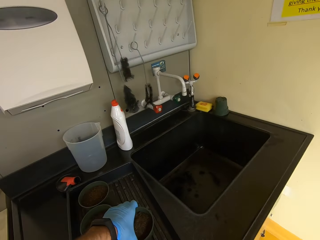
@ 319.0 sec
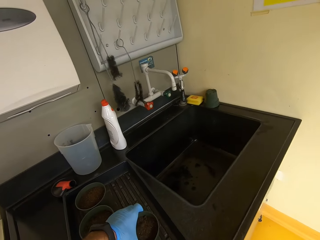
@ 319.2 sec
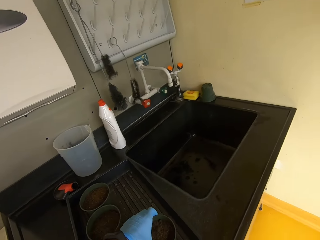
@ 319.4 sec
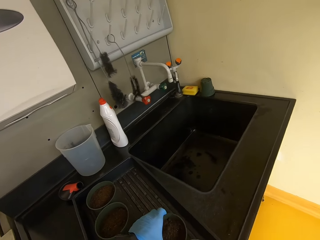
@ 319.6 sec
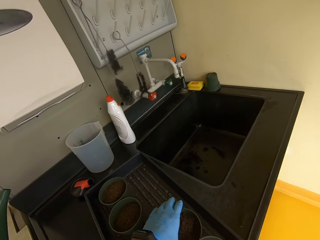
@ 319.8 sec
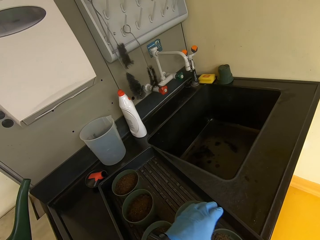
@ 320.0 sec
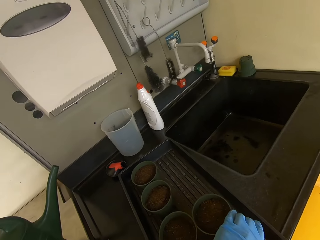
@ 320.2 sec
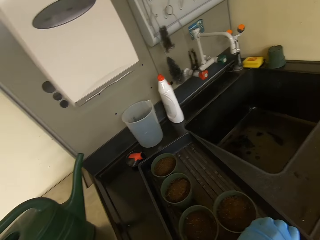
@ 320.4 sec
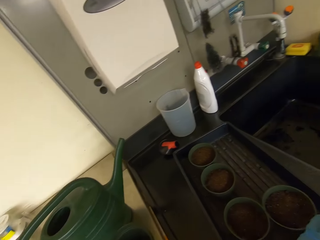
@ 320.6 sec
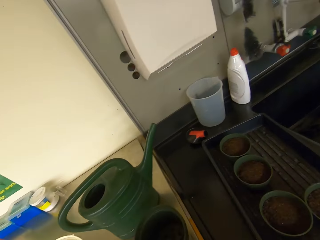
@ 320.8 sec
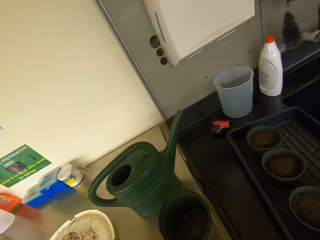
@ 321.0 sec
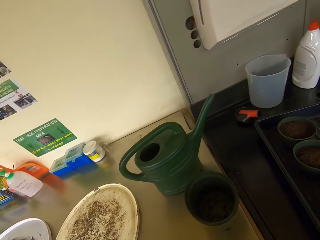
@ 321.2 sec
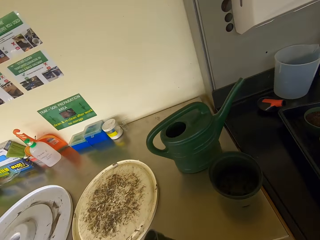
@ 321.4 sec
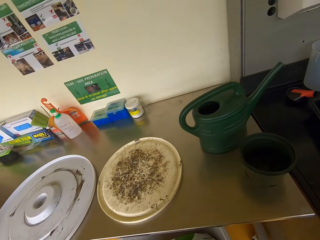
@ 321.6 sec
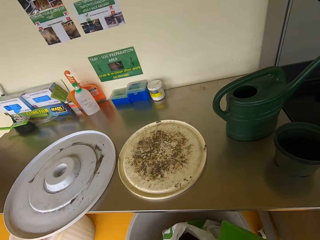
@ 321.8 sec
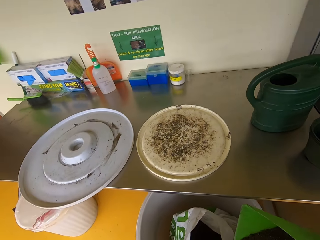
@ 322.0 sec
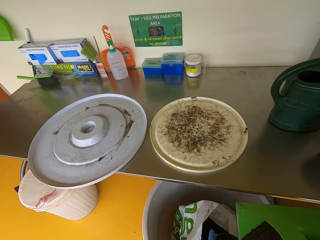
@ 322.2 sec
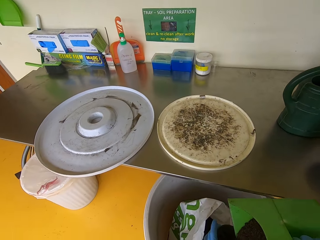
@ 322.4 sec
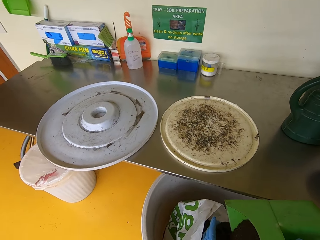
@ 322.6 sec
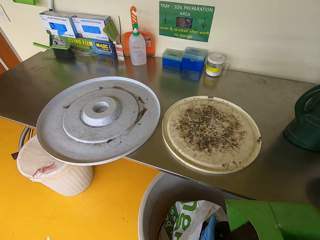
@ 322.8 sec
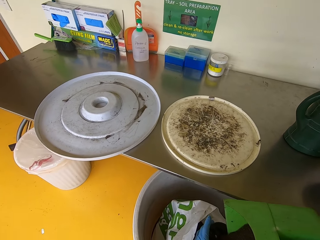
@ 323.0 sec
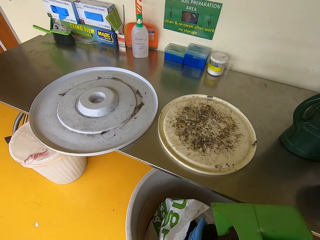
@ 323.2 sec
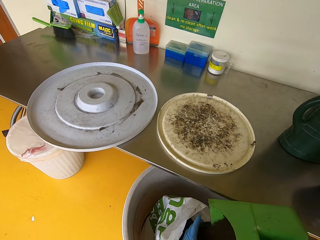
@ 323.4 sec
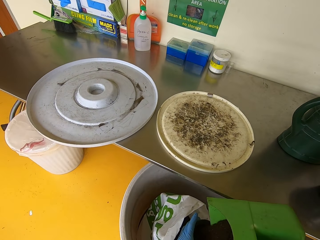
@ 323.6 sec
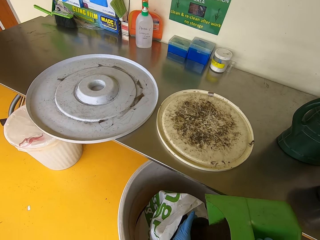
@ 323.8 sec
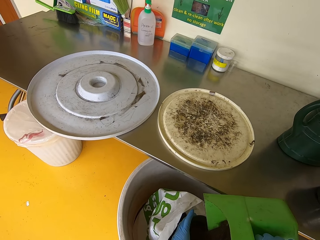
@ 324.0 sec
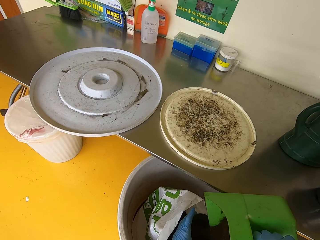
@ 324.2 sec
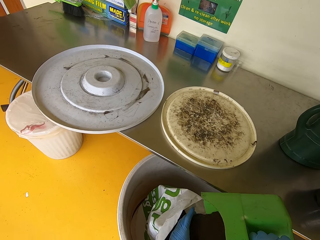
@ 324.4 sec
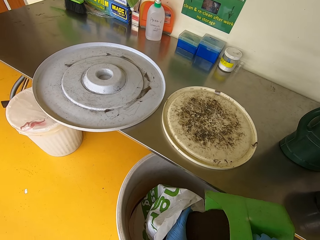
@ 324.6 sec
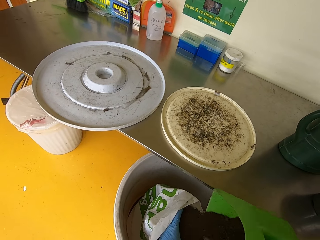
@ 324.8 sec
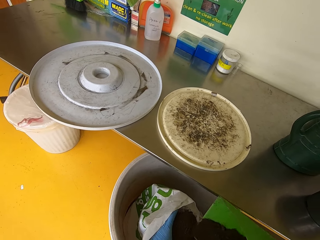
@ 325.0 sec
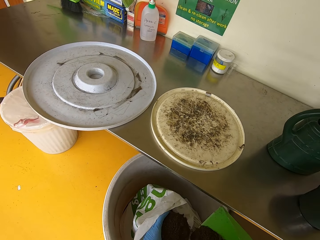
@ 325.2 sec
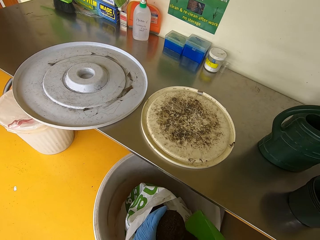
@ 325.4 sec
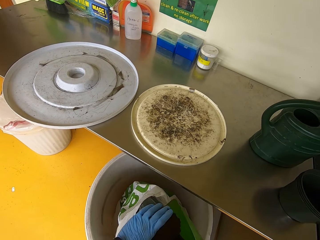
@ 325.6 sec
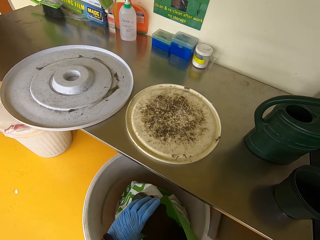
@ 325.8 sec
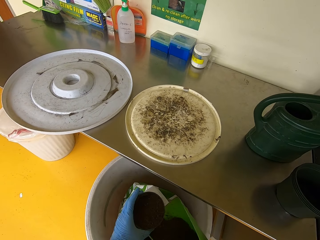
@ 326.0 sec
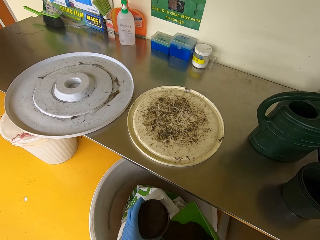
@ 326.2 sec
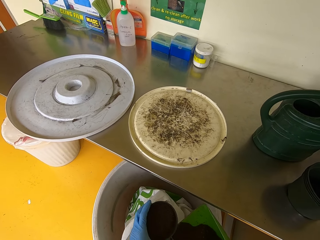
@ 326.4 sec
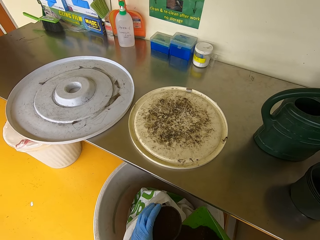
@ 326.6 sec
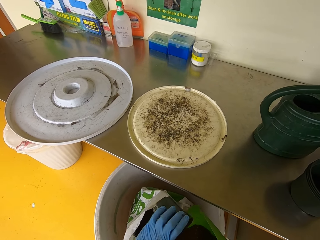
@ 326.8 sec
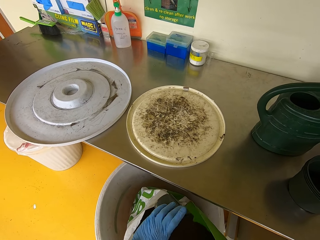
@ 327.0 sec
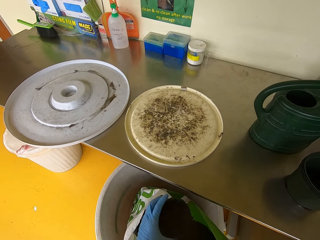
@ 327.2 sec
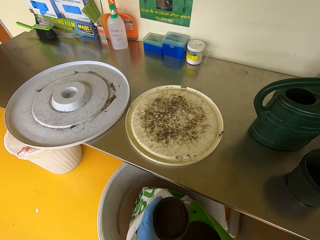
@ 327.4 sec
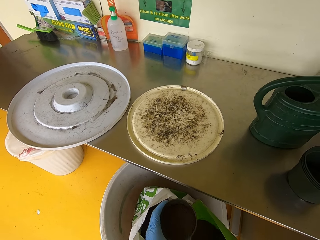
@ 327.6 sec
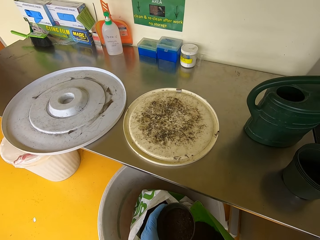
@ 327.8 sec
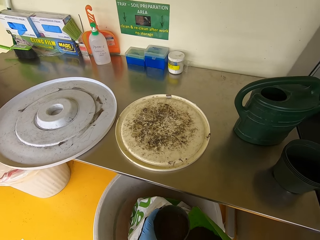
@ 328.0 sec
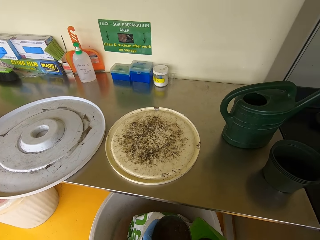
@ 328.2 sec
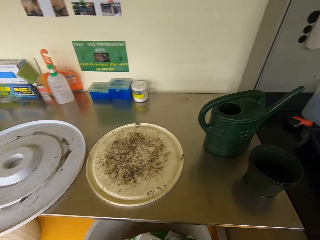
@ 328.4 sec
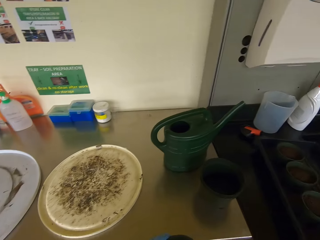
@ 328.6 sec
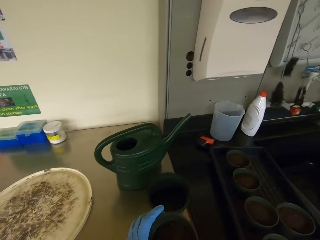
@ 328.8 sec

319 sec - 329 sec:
The camera wearer places a plastic pot on a tray. They pick up a plastic pot. They pour soil in the plastic pot.

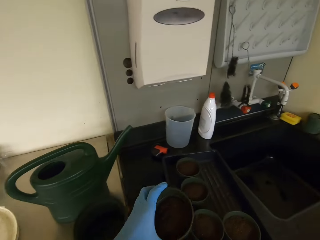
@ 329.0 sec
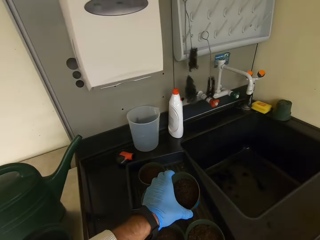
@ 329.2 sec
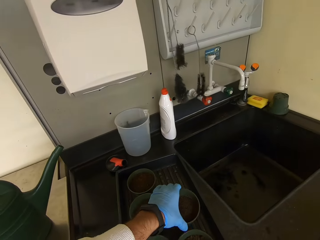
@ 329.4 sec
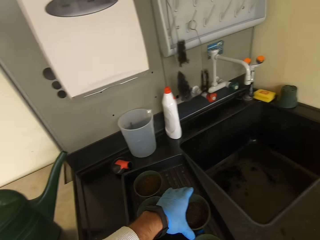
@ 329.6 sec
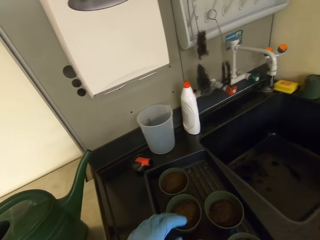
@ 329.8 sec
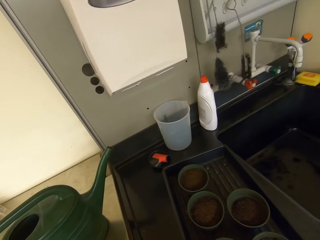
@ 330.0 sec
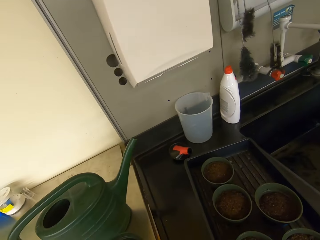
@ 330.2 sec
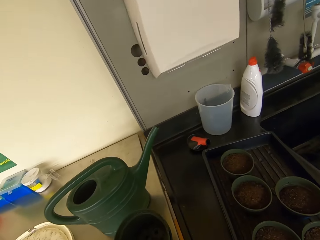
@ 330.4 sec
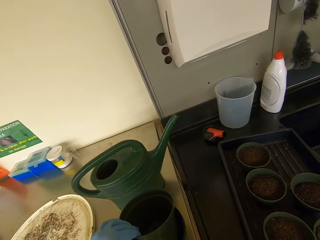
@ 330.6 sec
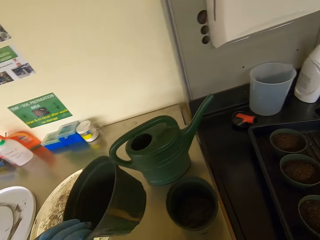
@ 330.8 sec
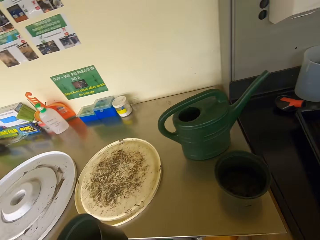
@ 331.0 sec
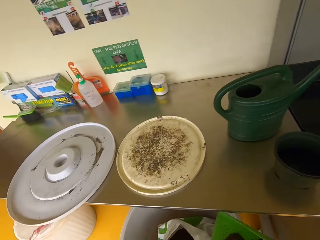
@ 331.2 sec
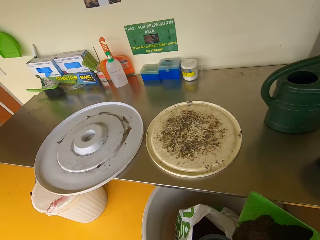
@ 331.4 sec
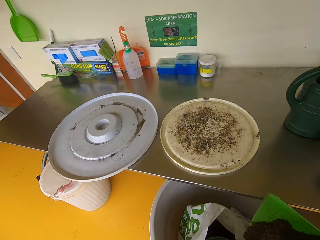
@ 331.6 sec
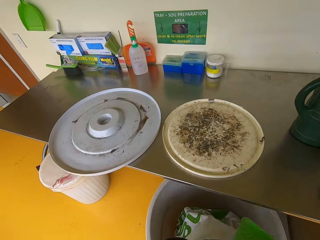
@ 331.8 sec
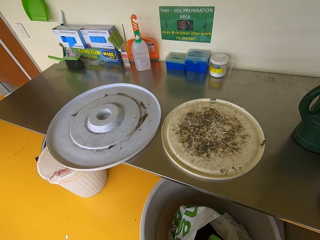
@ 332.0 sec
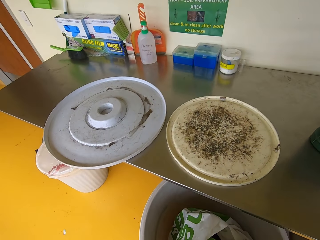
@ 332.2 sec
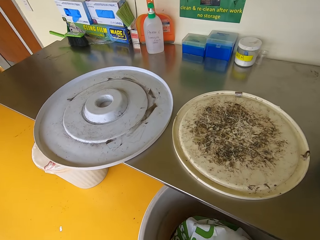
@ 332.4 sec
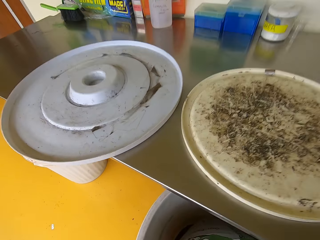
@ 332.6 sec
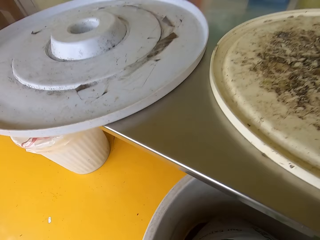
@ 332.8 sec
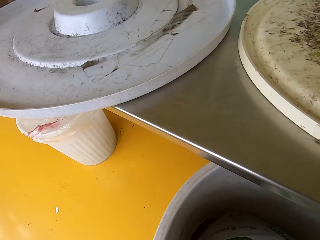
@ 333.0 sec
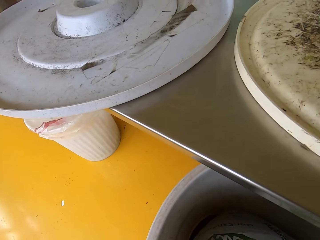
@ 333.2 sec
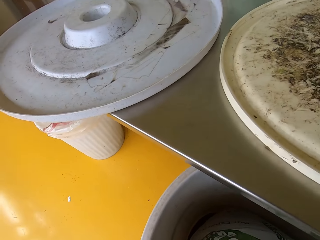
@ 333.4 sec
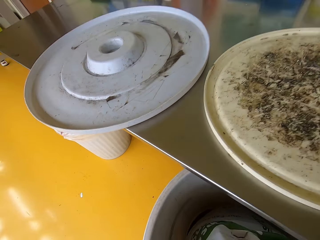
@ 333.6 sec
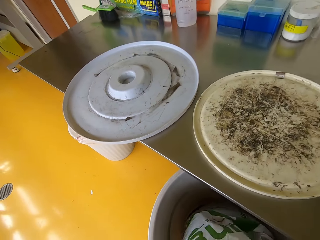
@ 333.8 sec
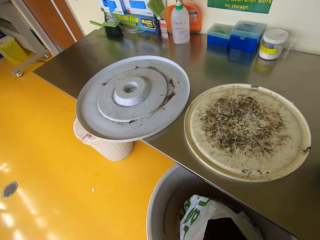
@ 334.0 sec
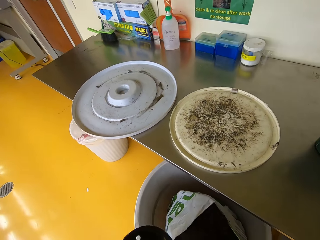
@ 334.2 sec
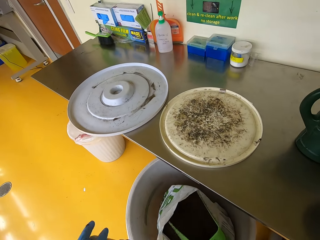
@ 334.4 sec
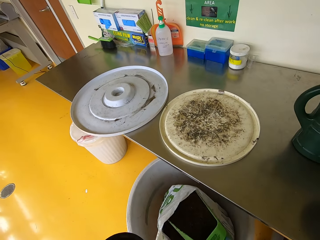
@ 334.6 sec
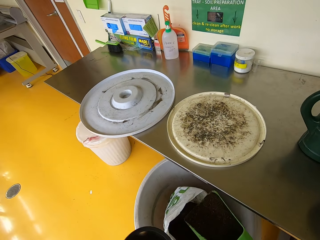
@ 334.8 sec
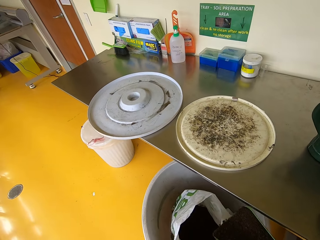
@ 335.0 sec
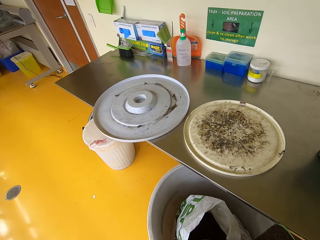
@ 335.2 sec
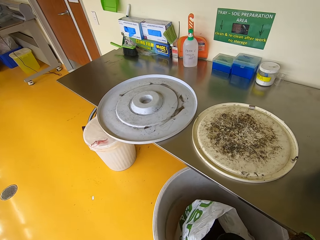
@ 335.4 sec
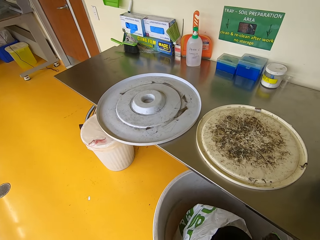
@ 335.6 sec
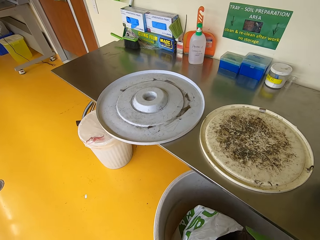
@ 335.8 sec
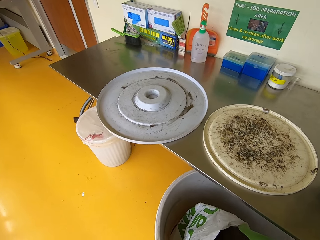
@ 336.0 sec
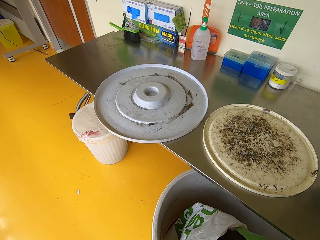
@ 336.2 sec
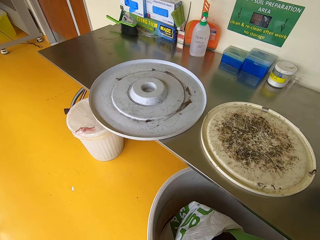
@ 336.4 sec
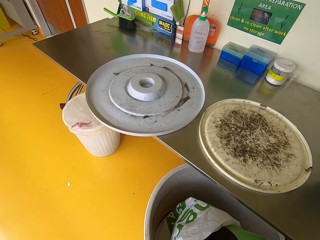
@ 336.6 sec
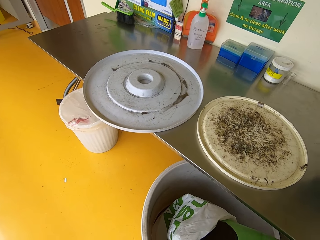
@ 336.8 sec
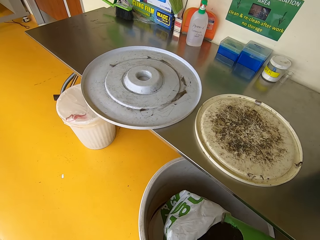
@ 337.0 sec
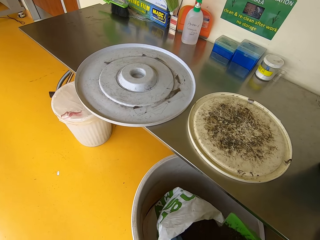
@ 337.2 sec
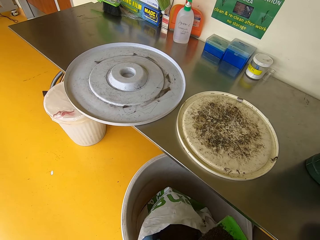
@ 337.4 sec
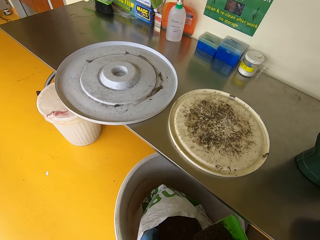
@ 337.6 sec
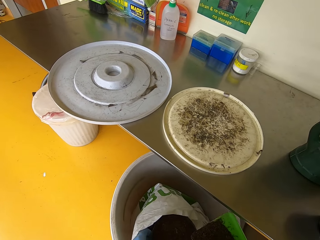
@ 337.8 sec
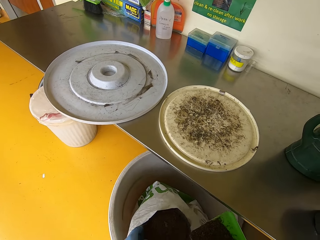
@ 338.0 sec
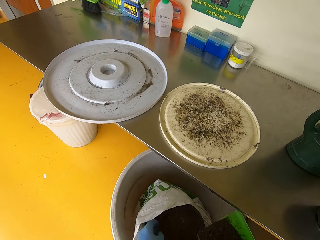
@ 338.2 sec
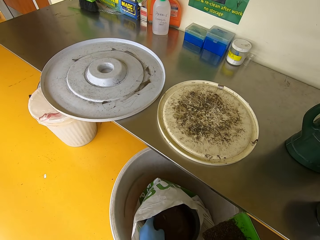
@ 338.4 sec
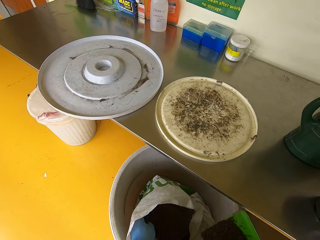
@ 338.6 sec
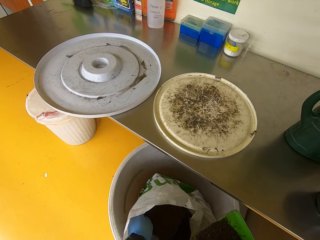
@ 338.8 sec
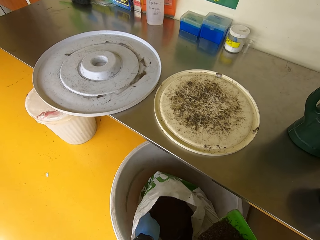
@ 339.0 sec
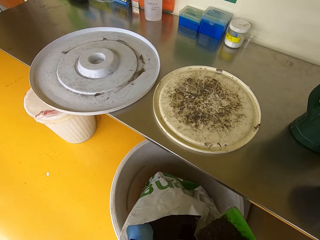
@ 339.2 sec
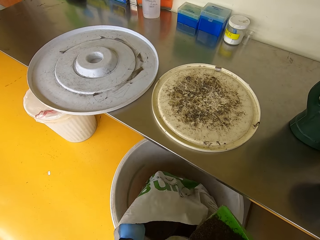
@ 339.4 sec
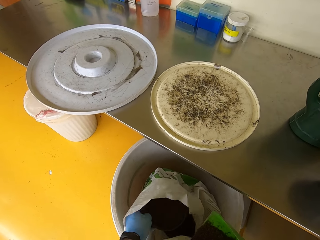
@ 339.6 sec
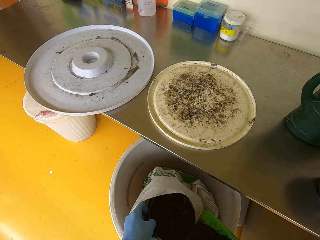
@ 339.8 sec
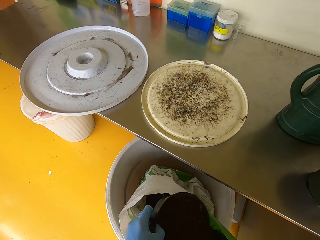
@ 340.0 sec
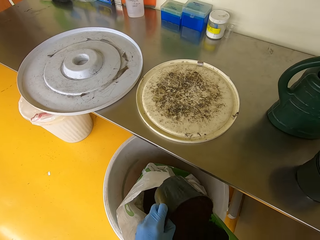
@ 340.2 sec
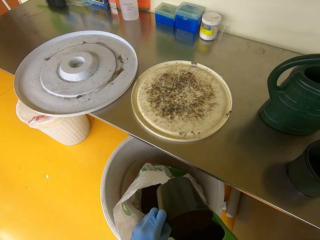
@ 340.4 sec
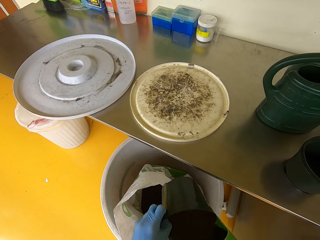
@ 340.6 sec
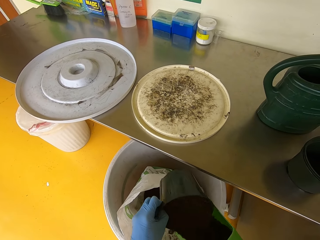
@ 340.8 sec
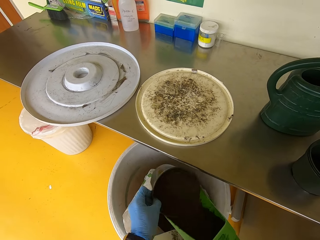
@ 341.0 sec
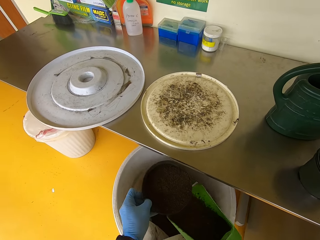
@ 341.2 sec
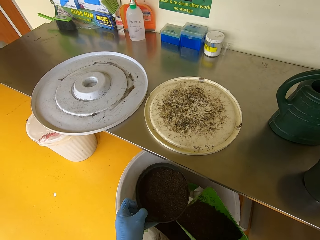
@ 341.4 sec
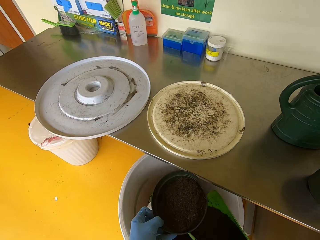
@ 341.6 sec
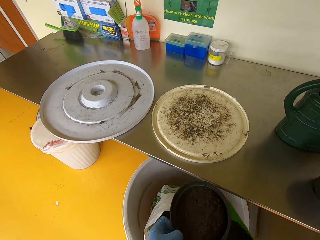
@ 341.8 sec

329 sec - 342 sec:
The camera wearer places a plastic pot on a tray. They pick up a plastic pot. They pour soil in the plastic pot.
